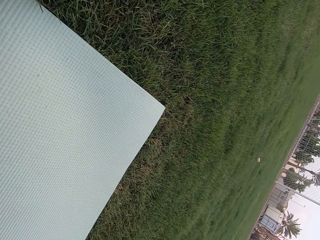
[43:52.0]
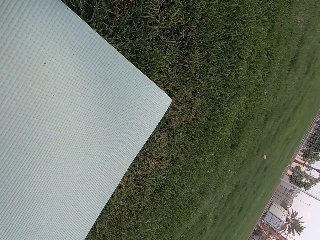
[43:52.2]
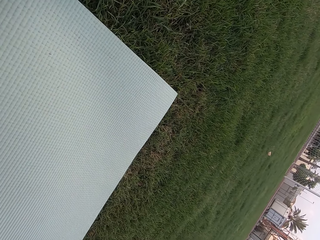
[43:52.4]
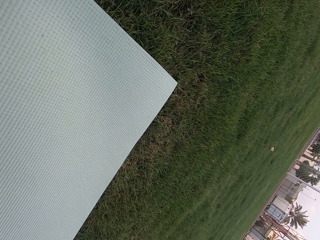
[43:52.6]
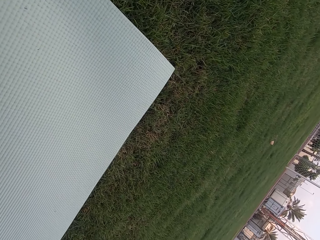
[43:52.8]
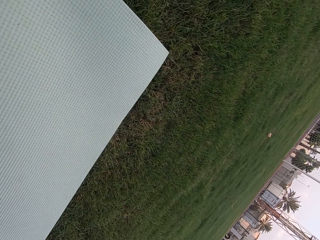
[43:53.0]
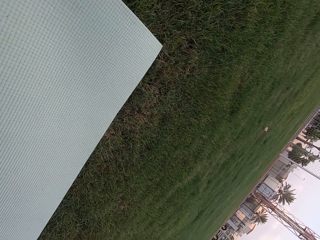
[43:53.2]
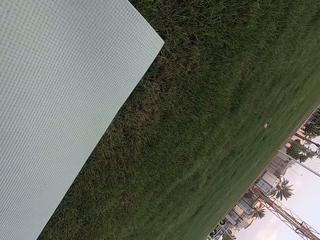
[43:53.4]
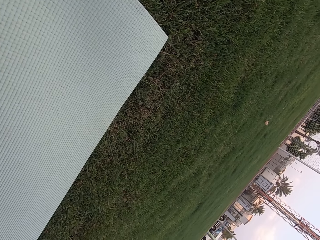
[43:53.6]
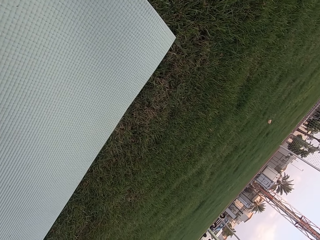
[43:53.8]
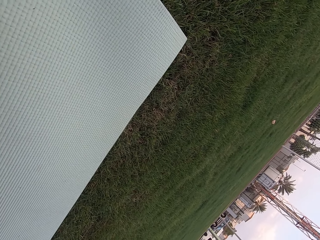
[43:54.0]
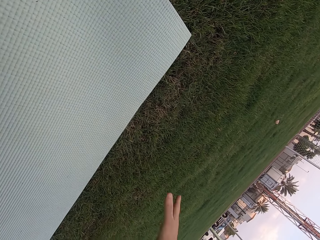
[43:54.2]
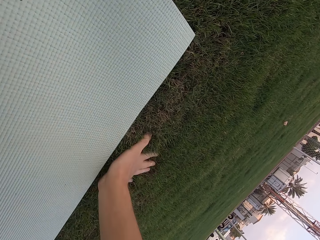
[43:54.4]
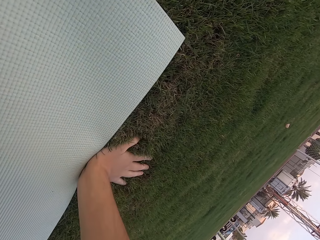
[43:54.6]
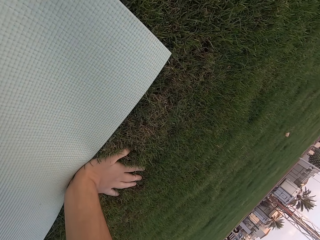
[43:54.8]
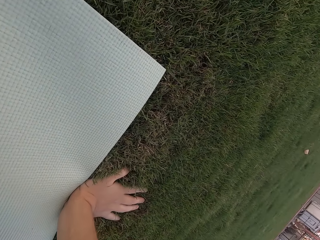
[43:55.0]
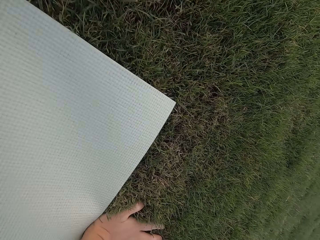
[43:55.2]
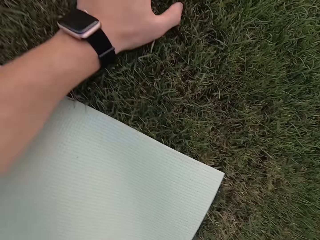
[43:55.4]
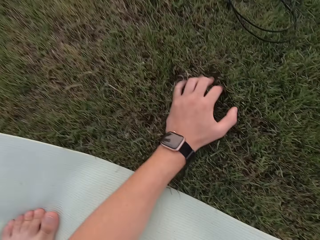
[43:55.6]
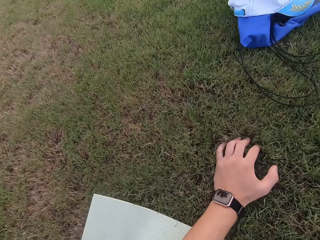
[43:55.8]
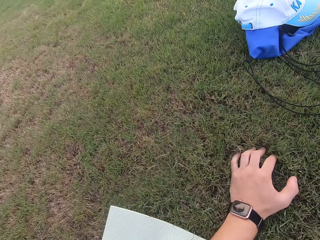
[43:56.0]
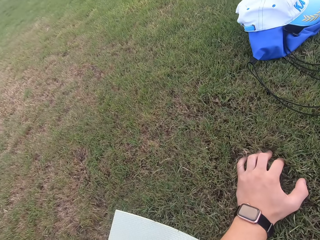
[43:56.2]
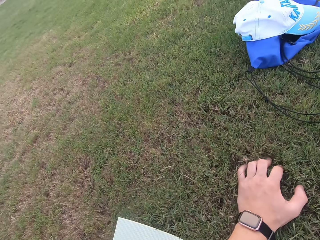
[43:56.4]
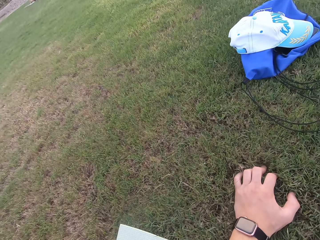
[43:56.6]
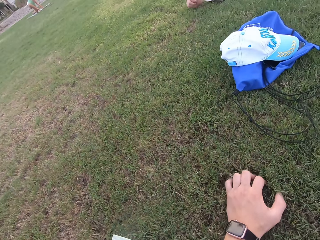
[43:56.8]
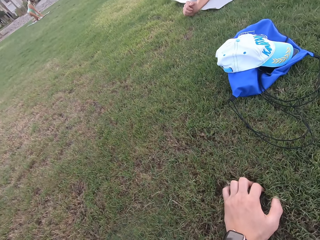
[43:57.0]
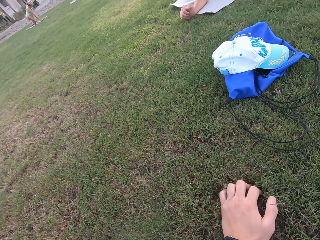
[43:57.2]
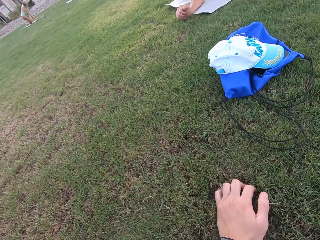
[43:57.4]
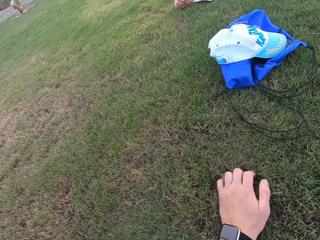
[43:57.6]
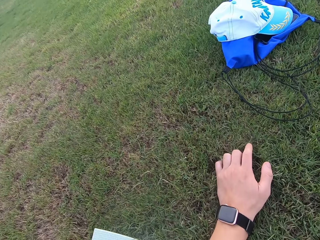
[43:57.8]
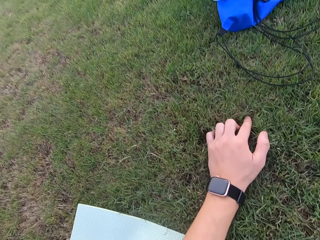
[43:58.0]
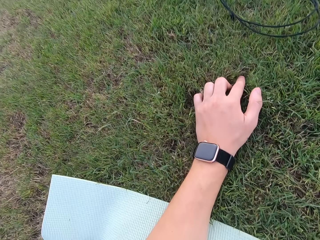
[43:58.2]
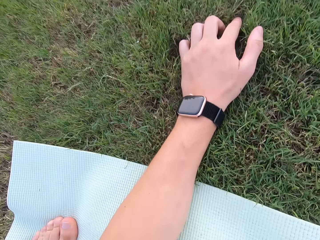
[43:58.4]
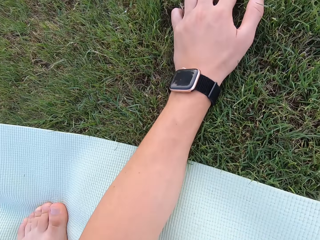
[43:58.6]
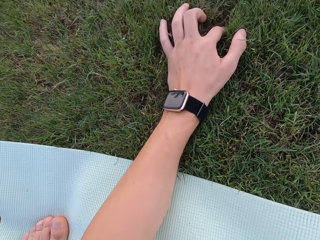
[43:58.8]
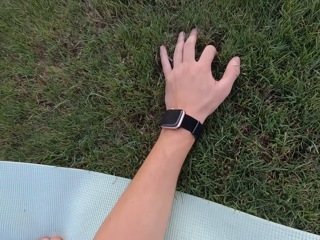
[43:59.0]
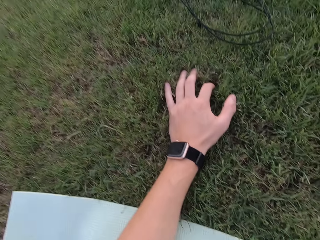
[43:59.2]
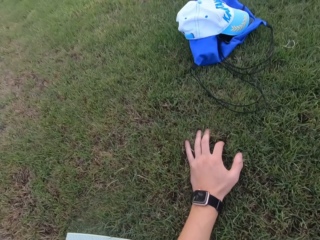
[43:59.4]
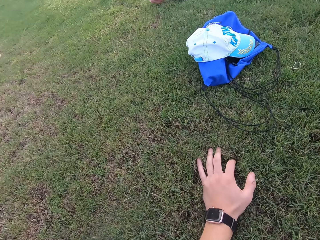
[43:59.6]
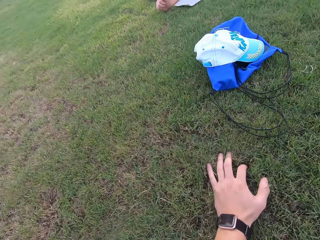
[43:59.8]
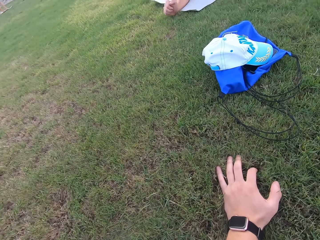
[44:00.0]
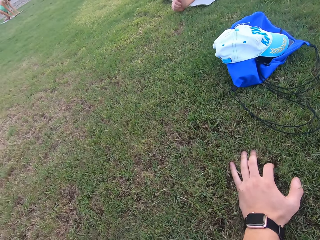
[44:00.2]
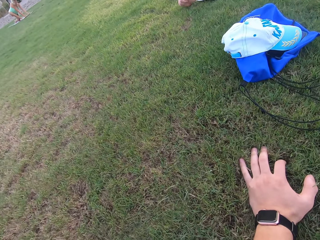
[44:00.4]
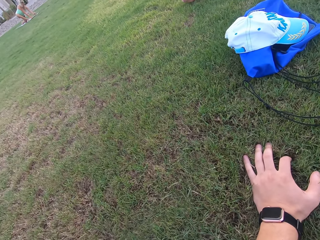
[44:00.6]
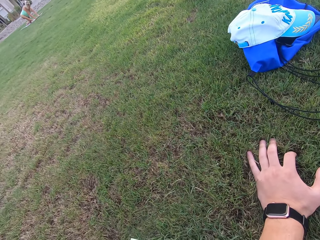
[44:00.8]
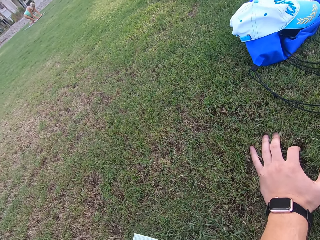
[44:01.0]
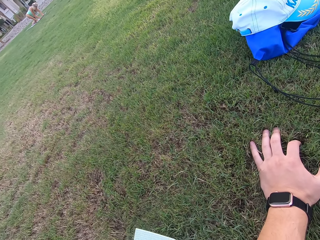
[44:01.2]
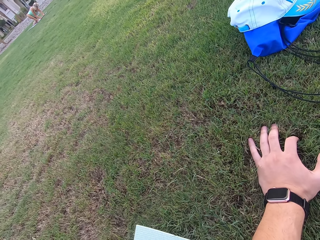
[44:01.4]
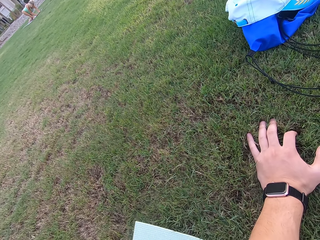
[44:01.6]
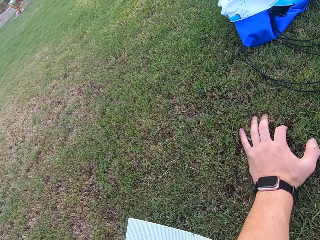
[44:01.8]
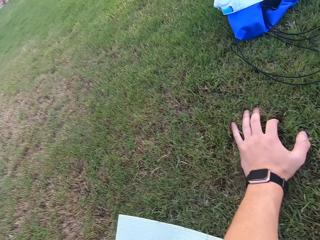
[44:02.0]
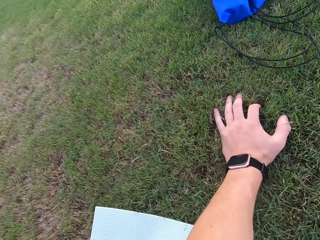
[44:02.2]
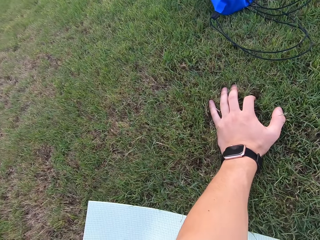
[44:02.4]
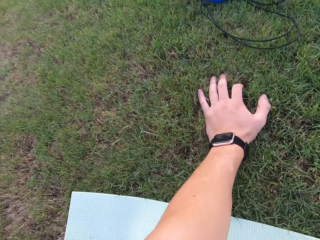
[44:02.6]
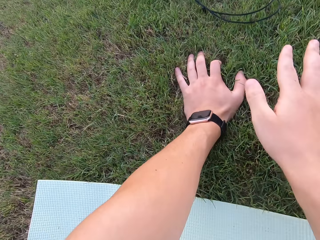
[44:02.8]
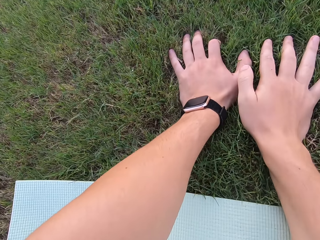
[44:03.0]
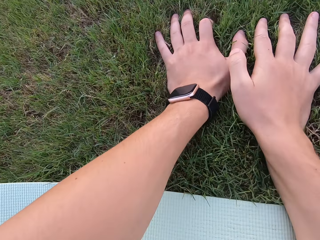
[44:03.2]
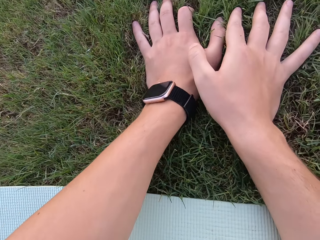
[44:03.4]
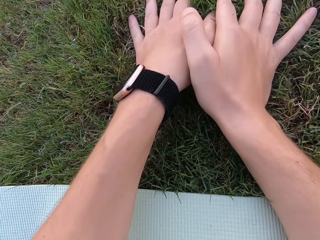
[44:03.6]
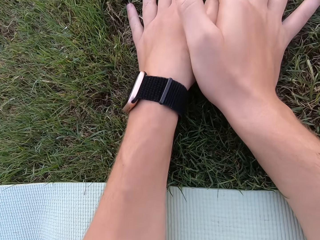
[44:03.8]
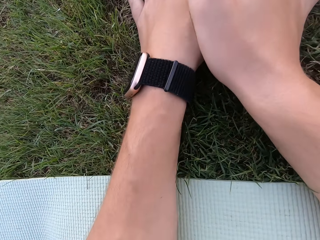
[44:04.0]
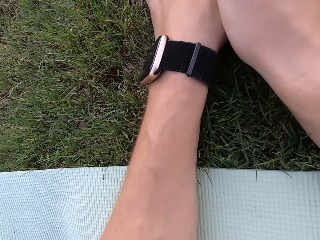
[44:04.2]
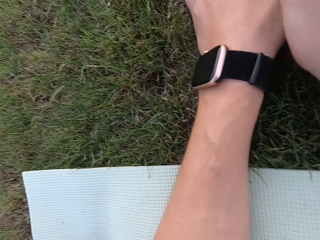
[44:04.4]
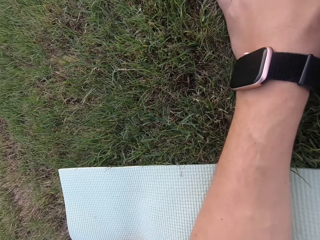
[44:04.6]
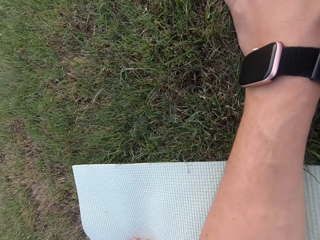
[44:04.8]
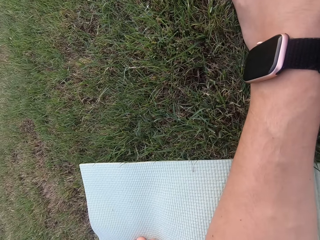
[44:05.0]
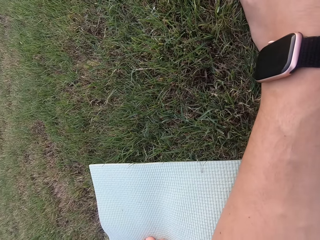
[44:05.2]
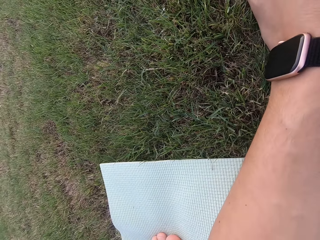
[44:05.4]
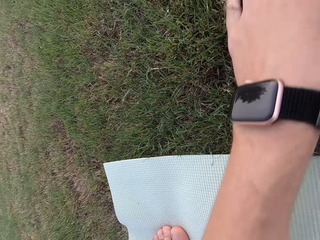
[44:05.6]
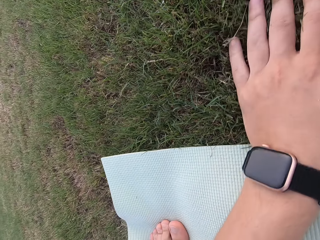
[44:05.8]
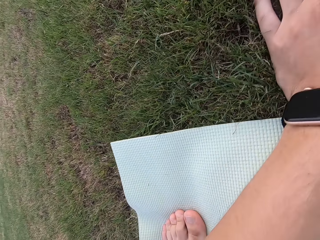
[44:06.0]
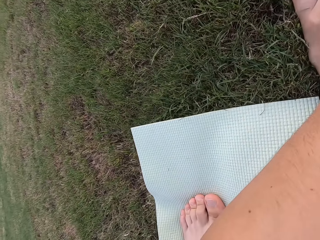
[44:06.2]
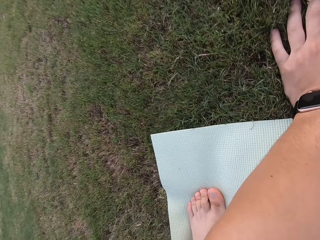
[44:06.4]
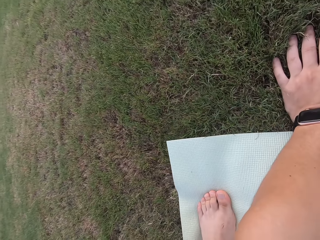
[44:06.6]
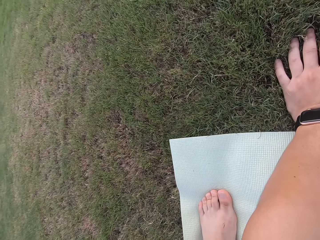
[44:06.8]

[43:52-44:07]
The camera wearer puts his hand on the grass. He stretches out the hands. He puts the right hand on the left hand.

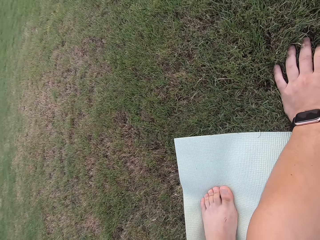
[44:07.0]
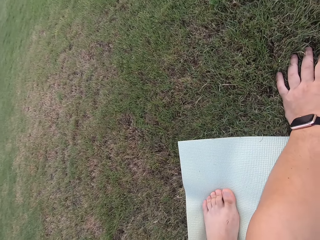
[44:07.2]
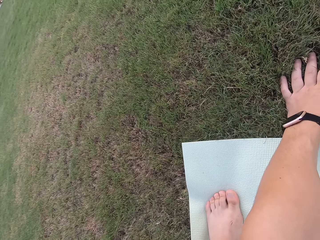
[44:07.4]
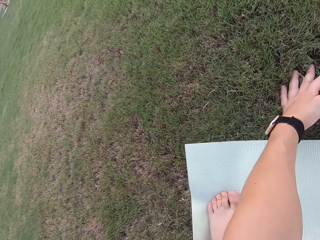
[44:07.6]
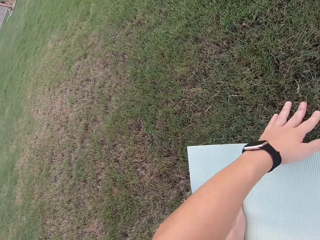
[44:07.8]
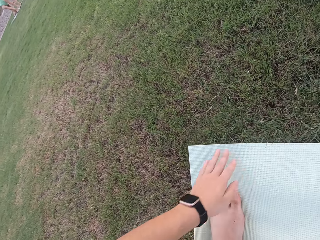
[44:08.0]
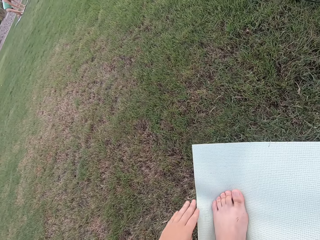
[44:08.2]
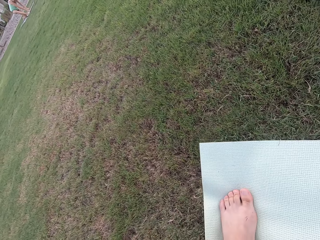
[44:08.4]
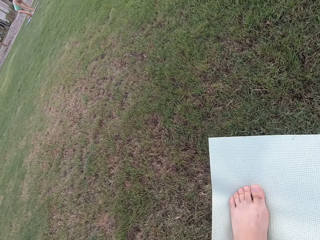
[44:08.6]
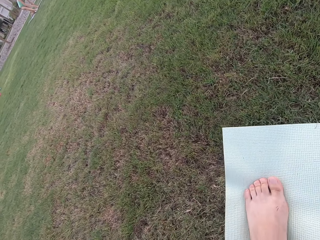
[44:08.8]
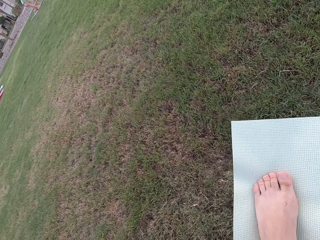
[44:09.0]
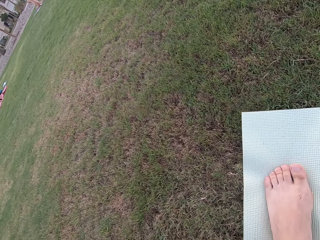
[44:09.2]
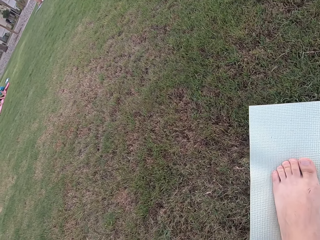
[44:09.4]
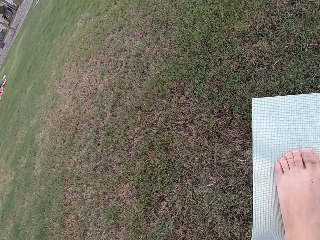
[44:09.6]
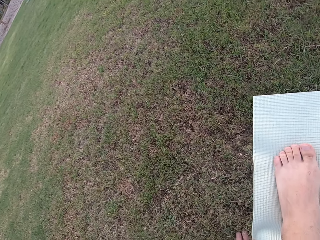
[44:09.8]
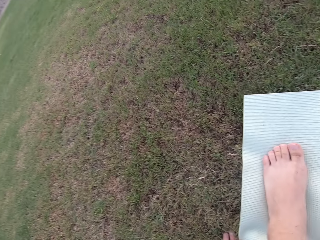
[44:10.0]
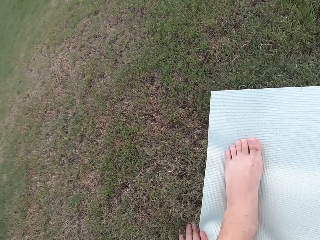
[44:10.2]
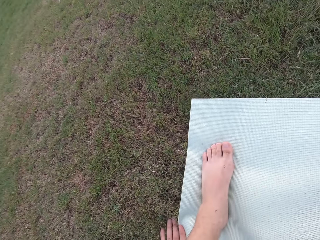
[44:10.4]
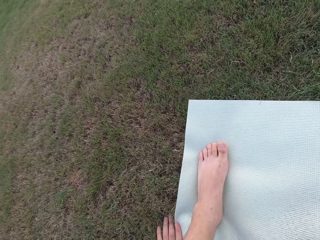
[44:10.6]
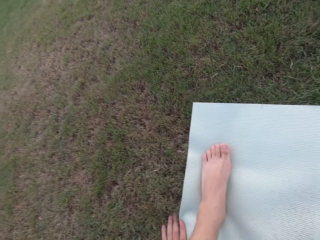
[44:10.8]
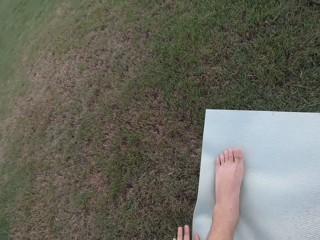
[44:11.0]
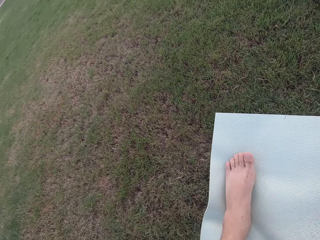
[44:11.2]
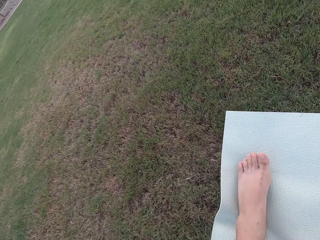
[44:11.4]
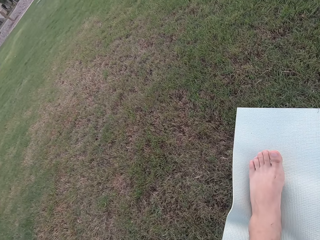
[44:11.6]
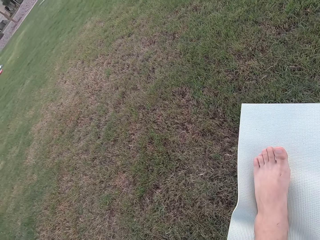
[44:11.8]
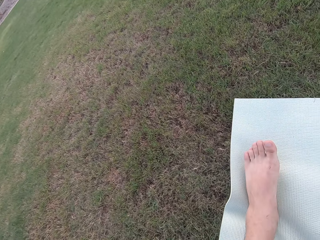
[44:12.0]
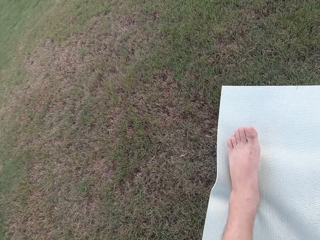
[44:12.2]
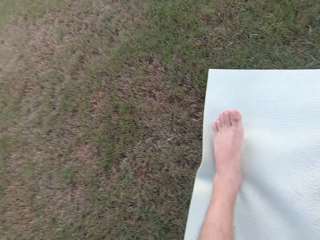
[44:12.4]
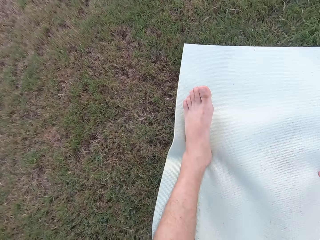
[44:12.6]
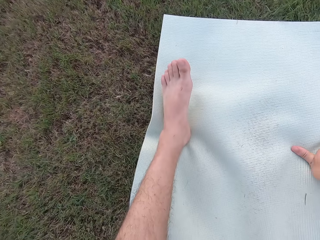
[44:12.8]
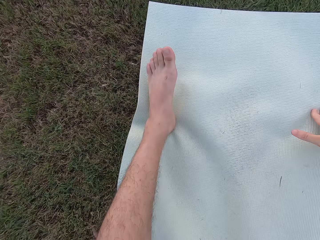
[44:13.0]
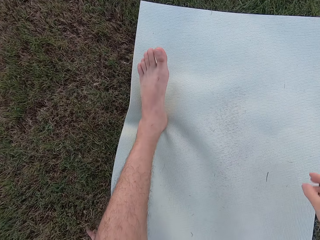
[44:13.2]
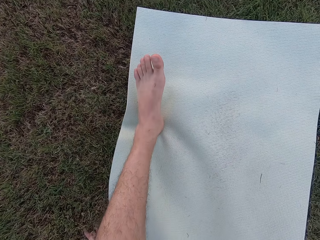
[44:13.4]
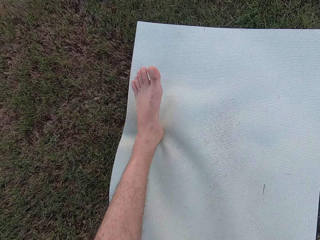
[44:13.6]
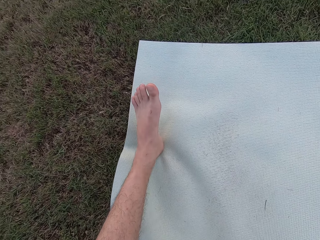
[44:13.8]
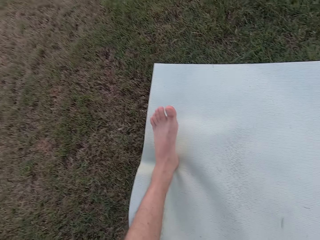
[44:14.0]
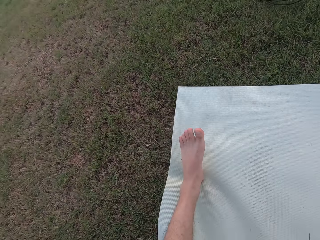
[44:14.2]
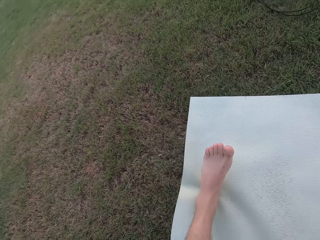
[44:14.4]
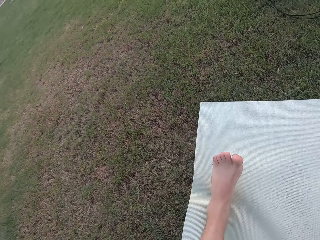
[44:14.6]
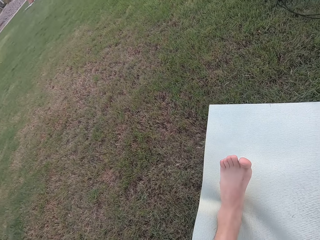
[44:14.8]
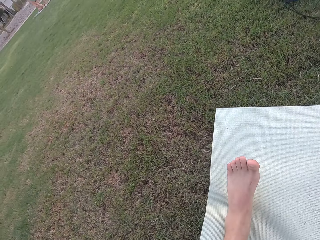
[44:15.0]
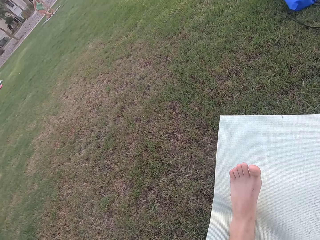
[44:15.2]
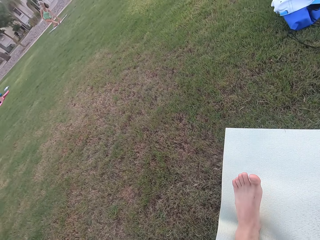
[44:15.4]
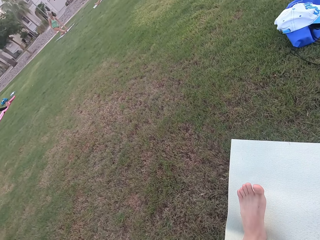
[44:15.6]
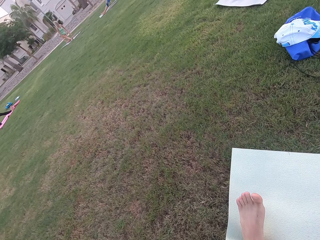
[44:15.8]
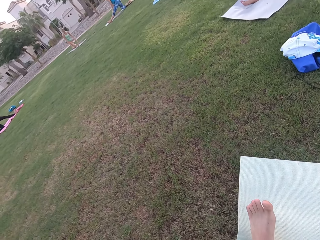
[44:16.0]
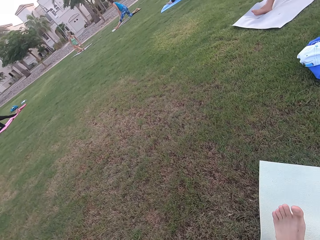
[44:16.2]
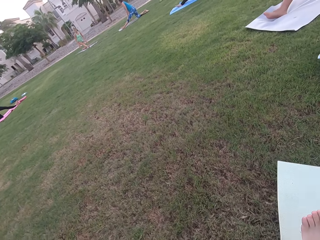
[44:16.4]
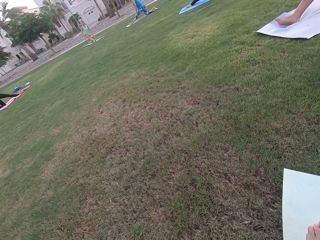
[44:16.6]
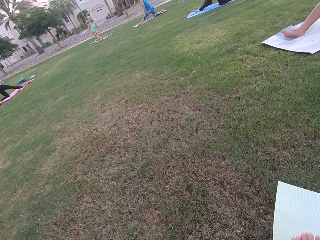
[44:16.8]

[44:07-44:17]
The camera wearer moves the left hand. They remove the hand from the mat.
